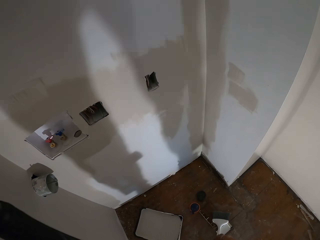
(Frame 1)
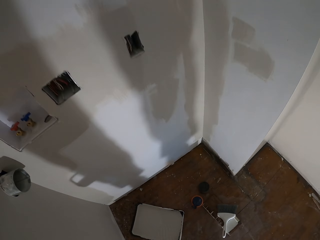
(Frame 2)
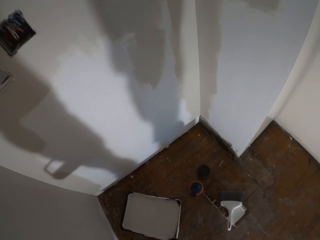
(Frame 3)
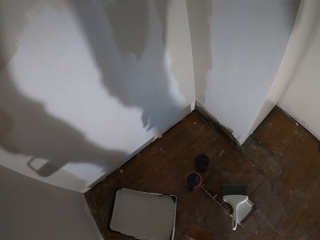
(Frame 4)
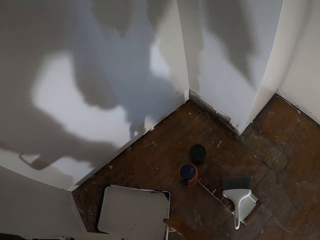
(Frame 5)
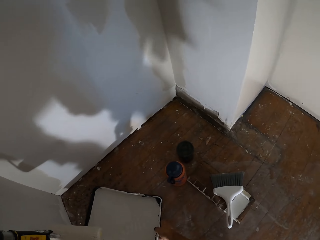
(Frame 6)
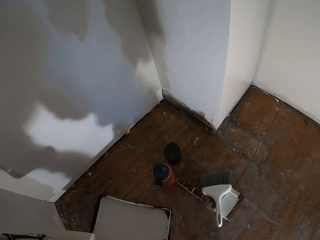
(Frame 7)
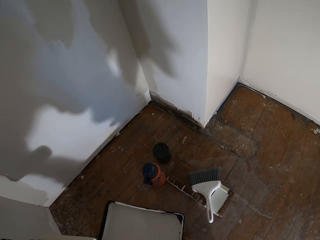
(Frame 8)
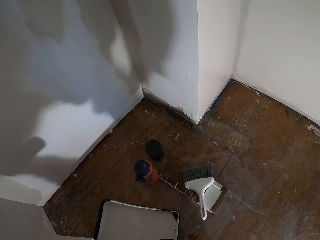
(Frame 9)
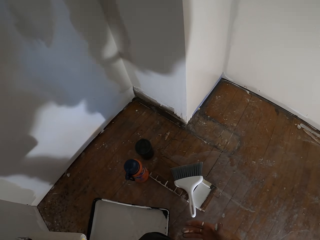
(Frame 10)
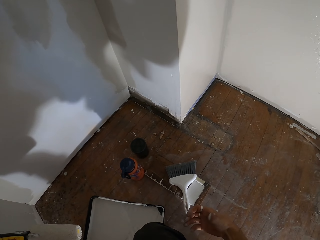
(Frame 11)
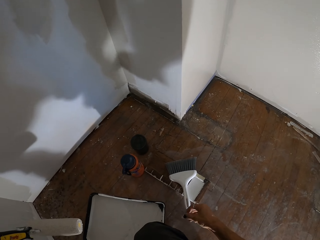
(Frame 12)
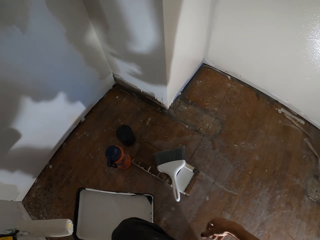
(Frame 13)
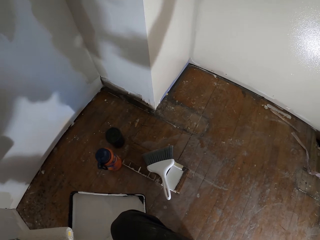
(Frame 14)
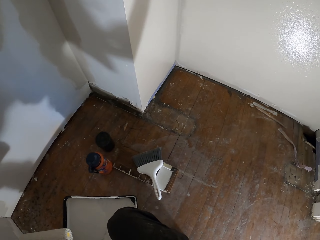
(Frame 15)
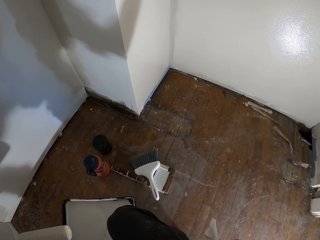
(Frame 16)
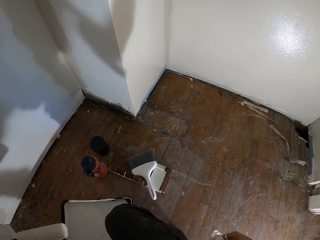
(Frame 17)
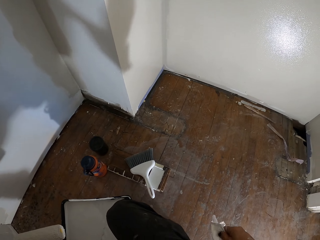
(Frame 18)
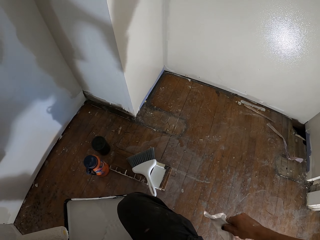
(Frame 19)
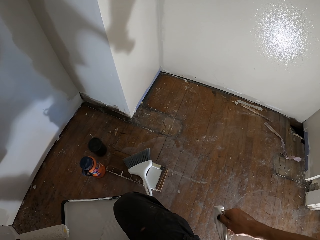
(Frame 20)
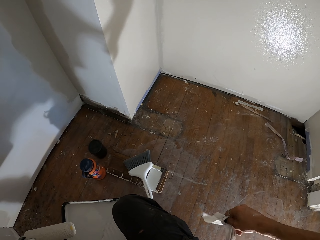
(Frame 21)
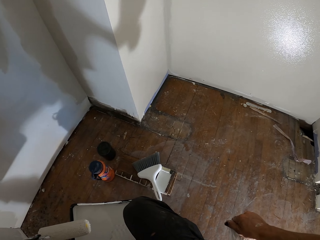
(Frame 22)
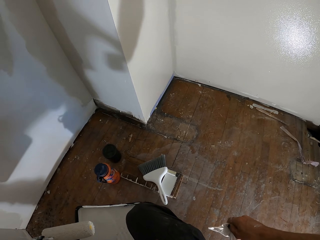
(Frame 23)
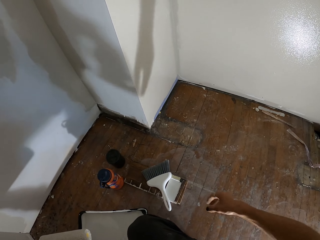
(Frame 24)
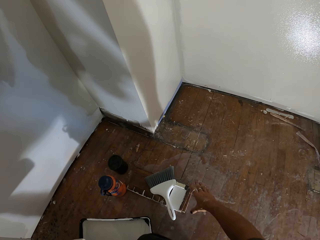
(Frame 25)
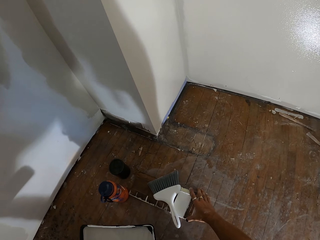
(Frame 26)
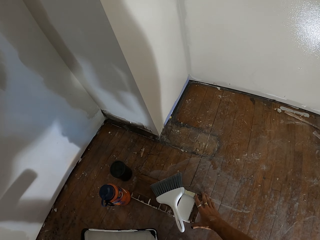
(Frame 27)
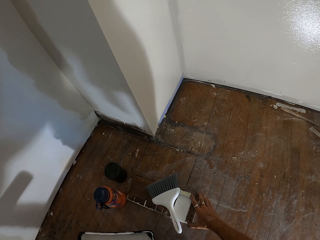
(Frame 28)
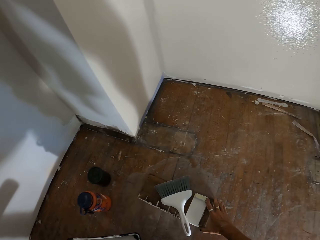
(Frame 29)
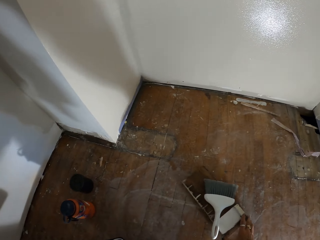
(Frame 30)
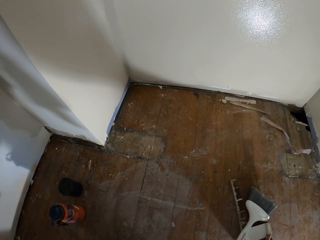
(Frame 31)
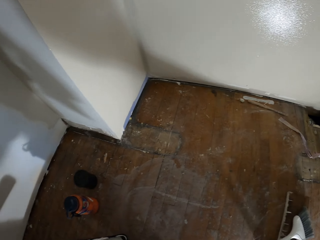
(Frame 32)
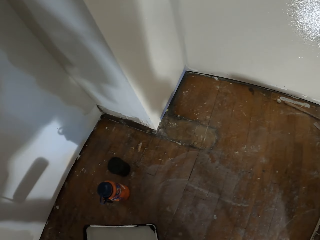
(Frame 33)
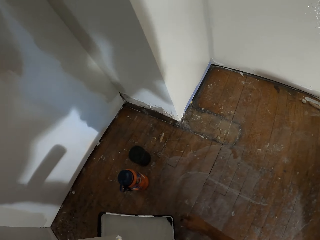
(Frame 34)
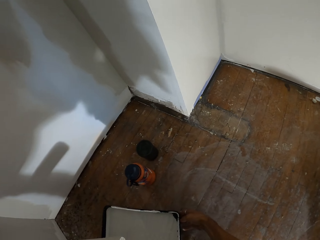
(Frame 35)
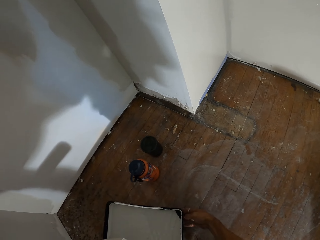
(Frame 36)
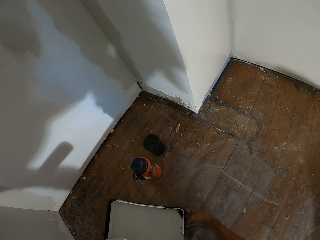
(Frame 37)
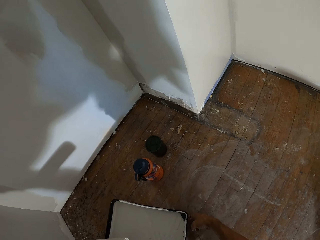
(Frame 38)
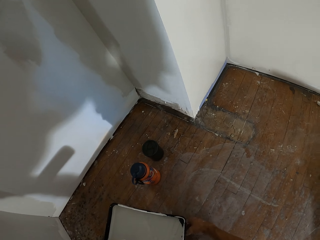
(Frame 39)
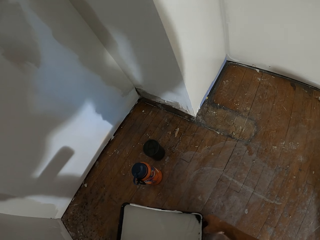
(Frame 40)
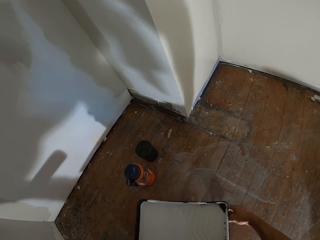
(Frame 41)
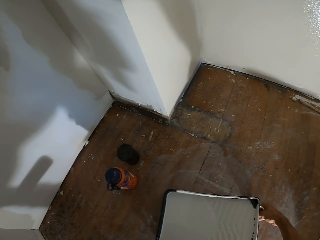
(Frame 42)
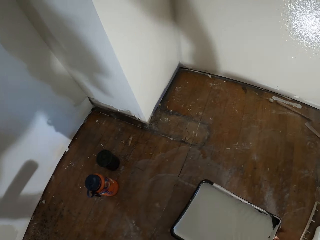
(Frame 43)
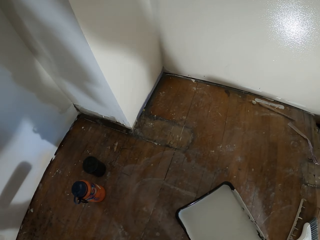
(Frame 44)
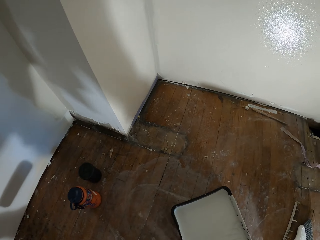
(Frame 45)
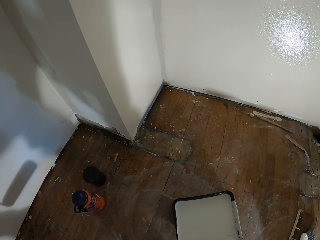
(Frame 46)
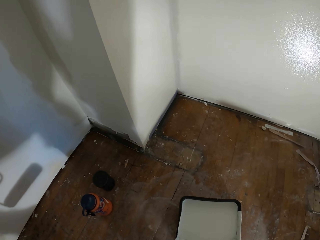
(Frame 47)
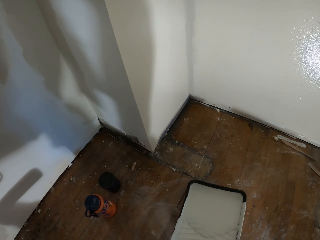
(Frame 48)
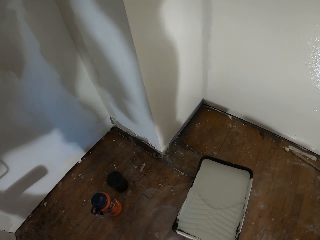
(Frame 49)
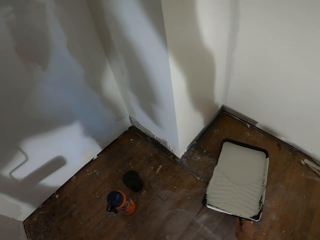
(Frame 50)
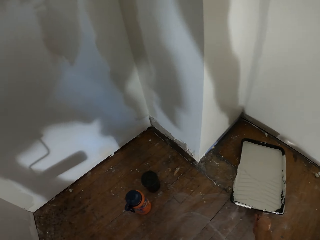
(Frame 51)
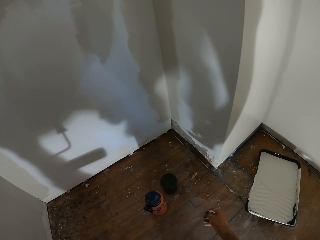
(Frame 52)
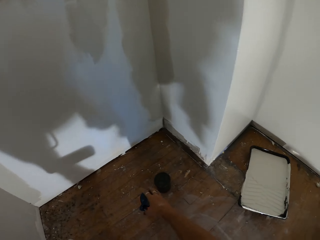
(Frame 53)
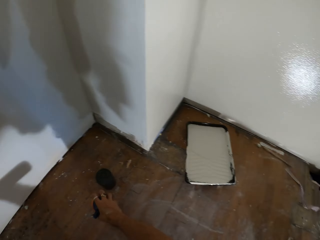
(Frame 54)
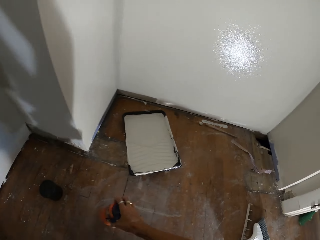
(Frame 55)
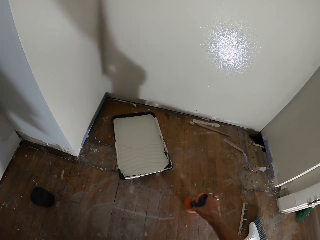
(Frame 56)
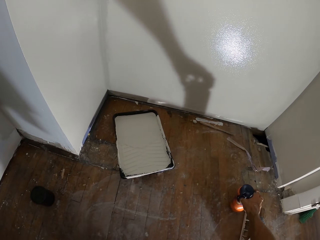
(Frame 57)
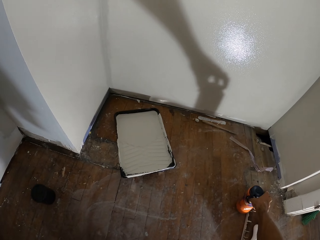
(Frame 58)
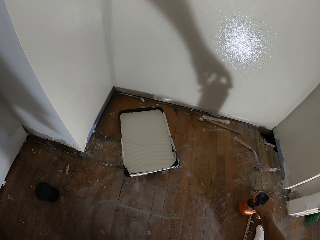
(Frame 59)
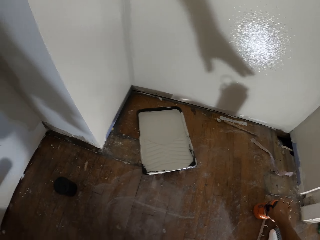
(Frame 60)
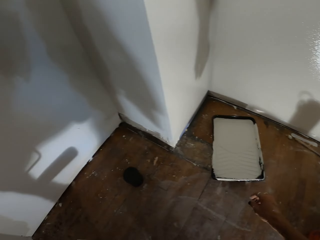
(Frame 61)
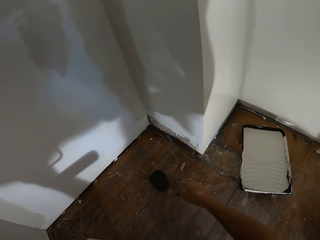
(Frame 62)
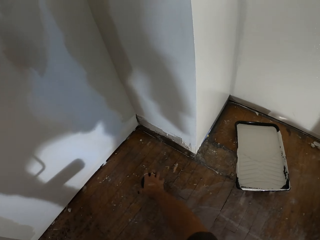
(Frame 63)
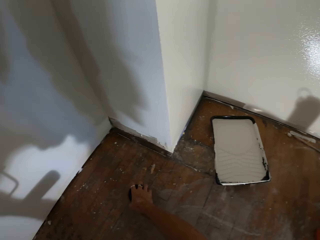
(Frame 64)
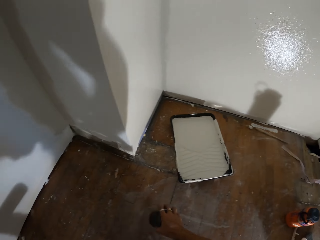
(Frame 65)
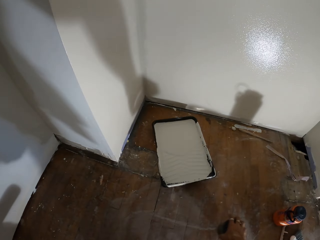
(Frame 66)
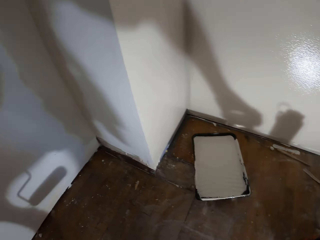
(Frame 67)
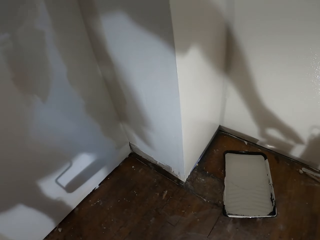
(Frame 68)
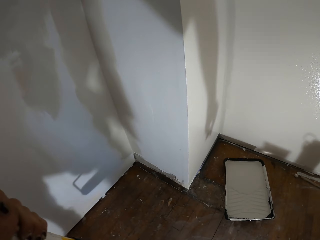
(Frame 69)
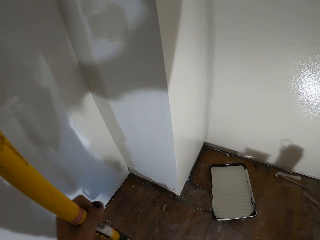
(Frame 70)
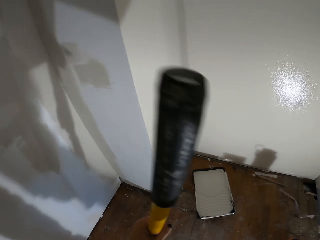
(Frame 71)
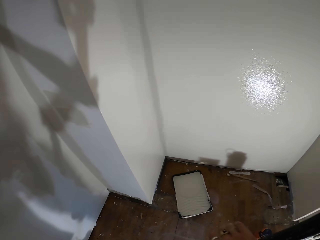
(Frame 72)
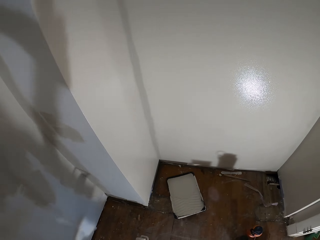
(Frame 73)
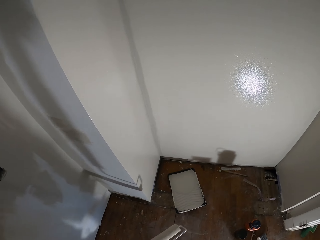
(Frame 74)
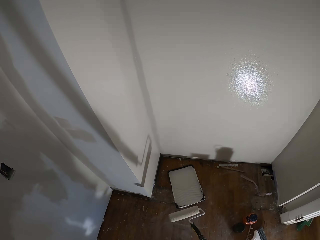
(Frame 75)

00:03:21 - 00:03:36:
The camera wearer drags the basin on the floor. They wipe the right hand on a piece of paper. They drag a board with the paint brush on the floor. They drag the basin on the floor and push the basin towards the wall. They move the water bottle on the floor. They move the mug on the floor.

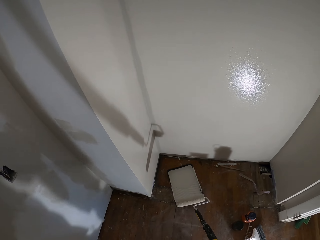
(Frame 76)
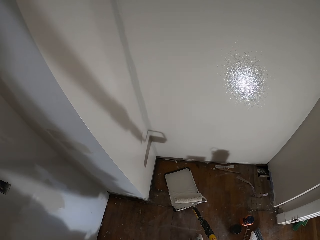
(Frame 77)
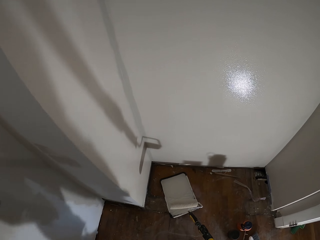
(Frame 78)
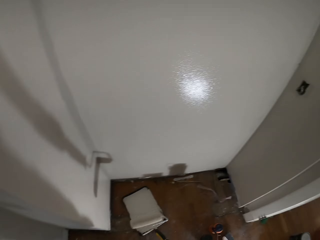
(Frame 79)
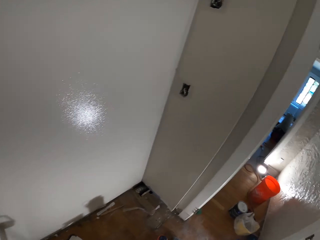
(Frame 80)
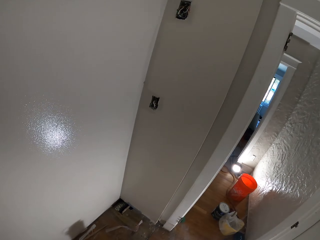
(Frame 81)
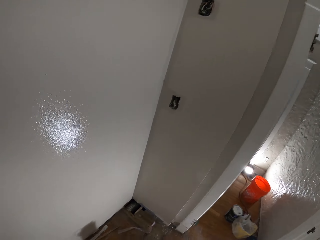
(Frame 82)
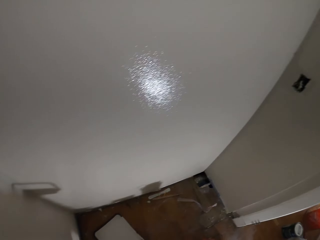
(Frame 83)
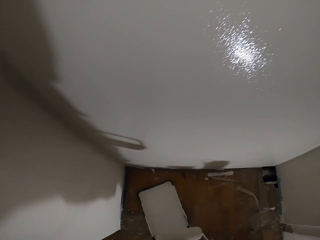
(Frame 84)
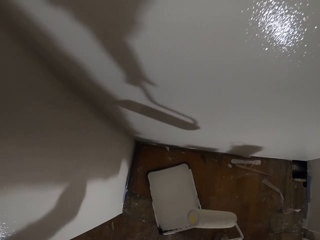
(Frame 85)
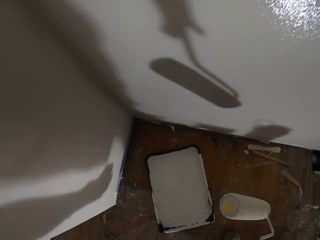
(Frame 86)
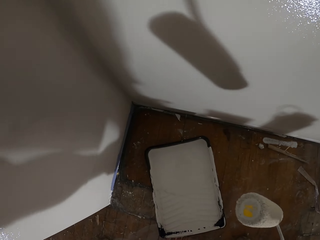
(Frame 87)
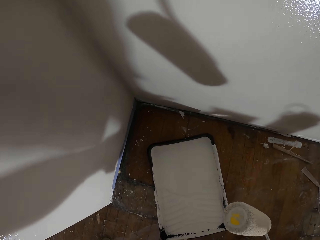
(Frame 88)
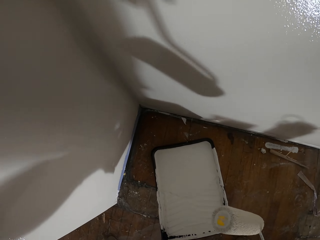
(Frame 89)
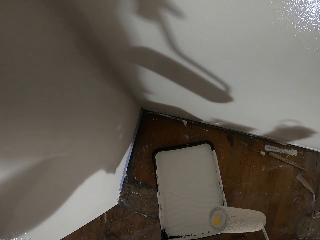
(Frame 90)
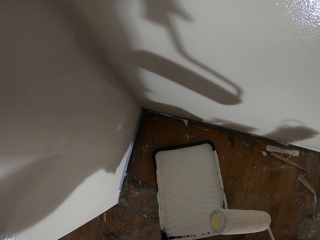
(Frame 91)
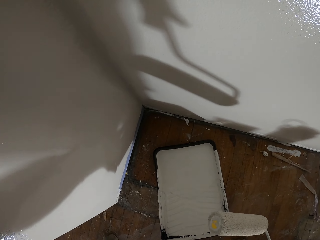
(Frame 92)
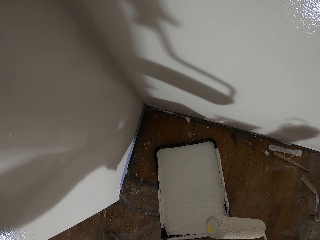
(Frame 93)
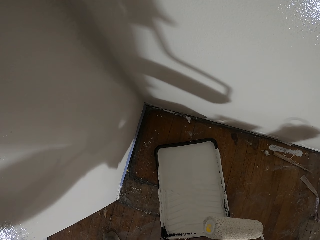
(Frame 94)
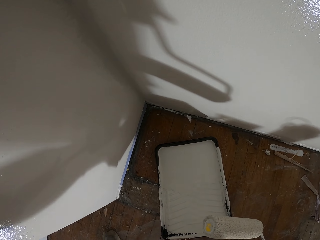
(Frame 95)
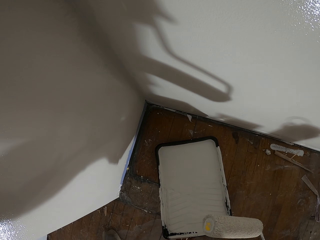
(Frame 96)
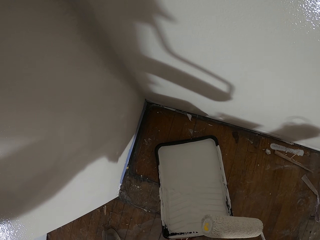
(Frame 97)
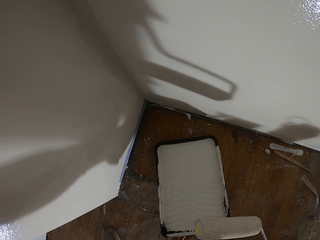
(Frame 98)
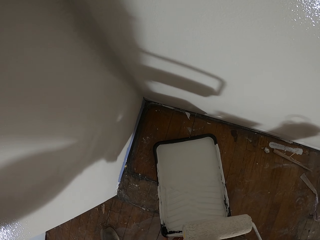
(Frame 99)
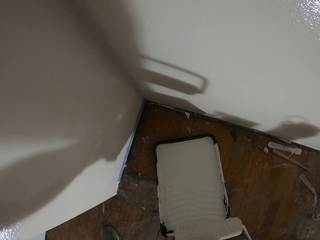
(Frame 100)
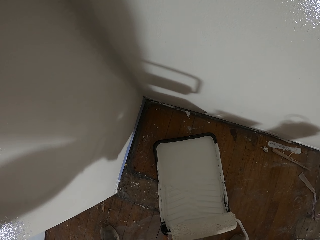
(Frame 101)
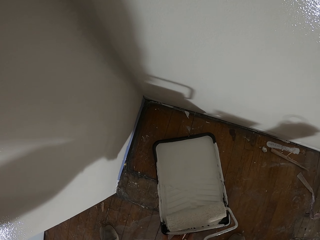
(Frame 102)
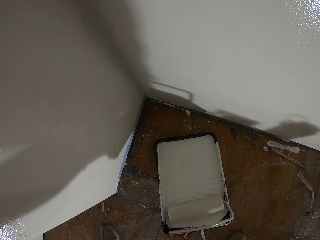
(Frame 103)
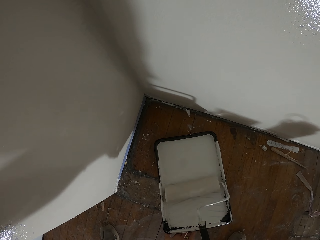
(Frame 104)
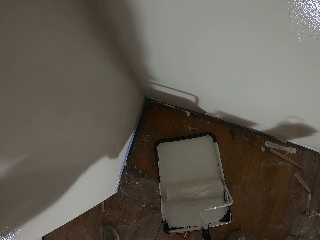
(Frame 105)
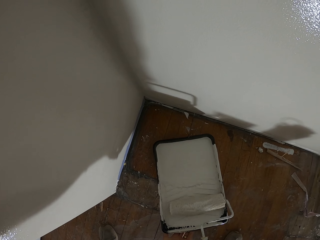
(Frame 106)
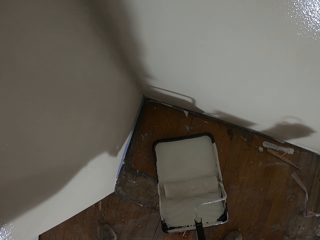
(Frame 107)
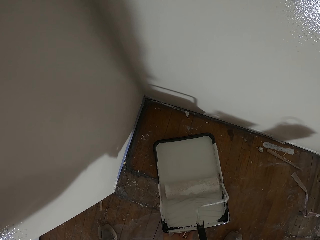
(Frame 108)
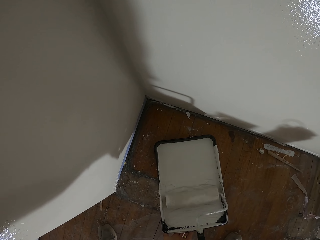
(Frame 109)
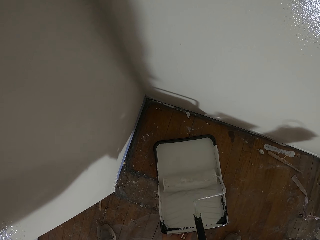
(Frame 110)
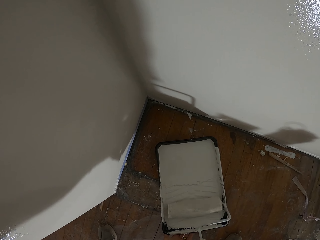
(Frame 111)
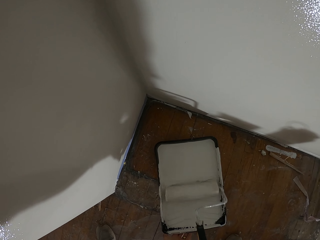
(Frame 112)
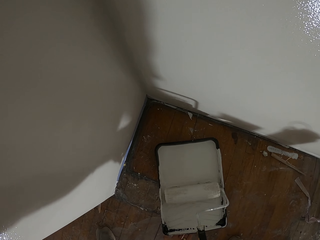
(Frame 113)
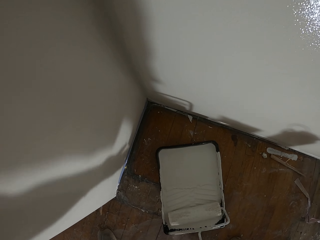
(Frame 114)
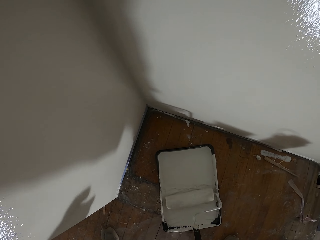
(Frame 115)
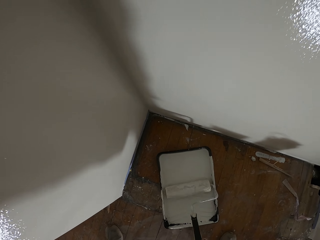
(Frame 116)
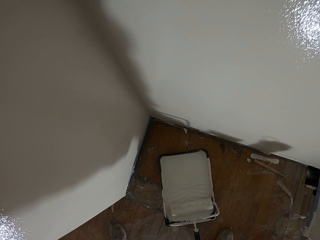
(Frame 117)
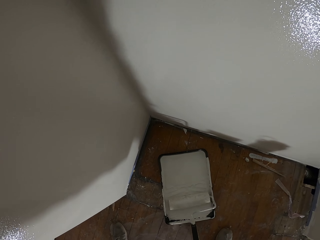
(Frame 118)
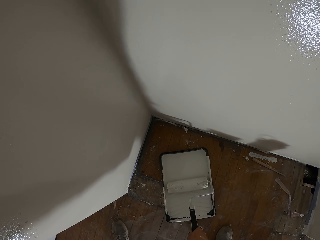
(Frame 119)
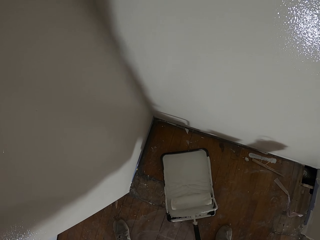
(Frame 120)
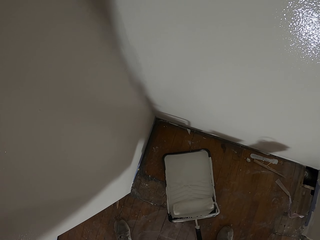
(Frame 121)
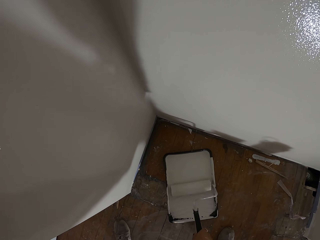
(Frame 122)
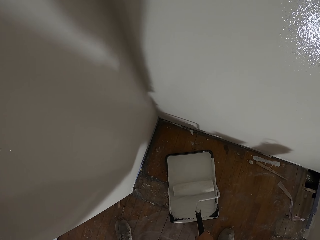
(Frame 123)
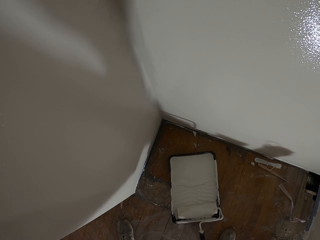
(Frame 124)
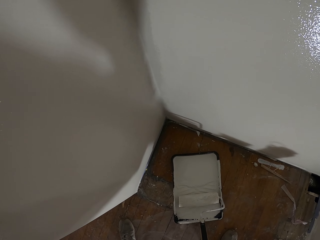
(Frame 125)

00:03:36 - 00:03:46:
The camera wearer shakes the basin. They paint. They roll the paint roller brush on the paint in the basin.
